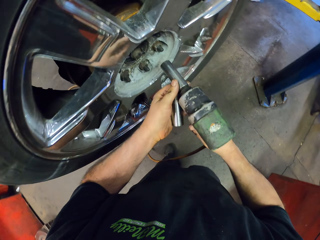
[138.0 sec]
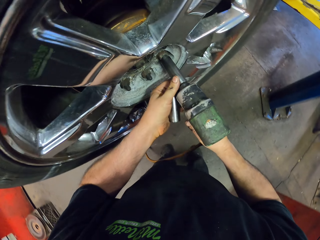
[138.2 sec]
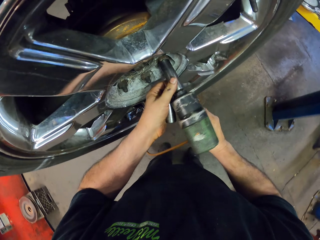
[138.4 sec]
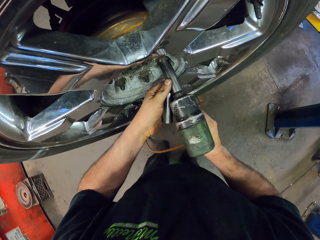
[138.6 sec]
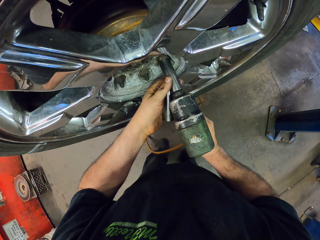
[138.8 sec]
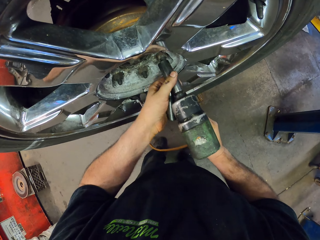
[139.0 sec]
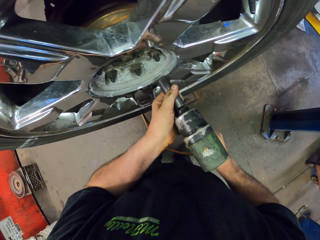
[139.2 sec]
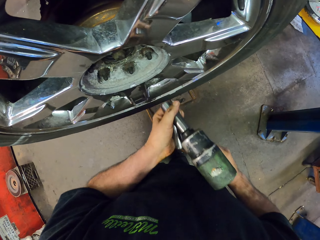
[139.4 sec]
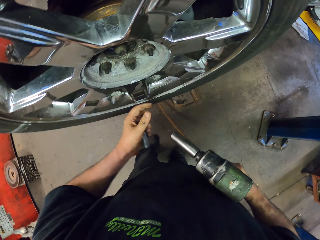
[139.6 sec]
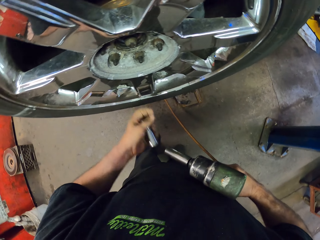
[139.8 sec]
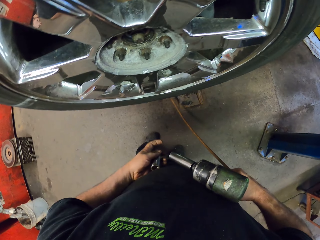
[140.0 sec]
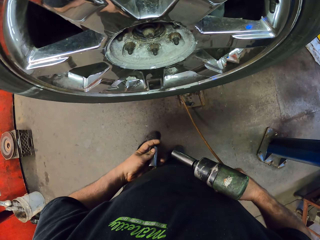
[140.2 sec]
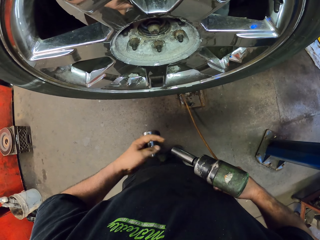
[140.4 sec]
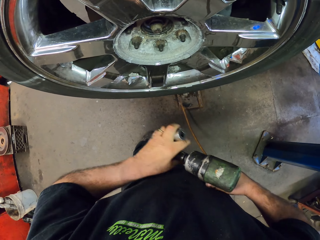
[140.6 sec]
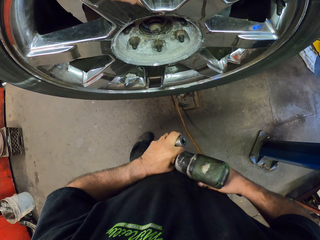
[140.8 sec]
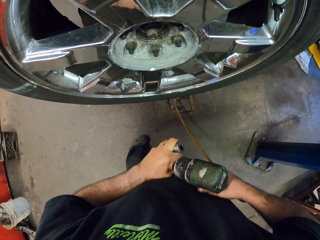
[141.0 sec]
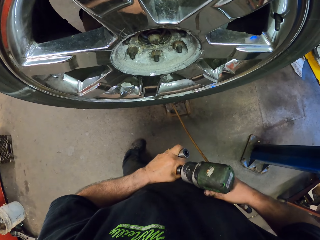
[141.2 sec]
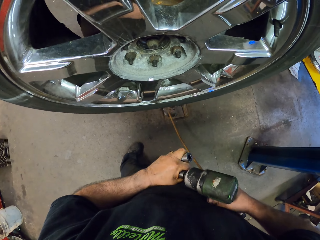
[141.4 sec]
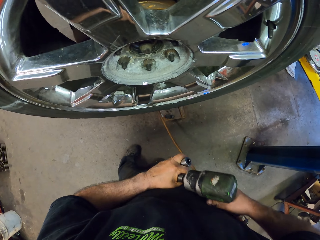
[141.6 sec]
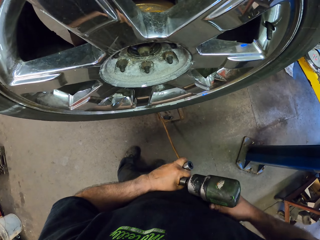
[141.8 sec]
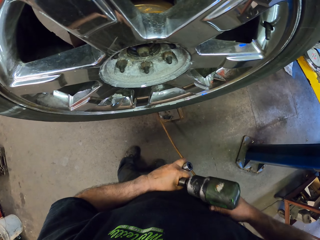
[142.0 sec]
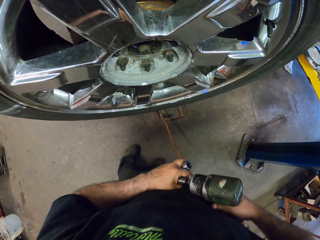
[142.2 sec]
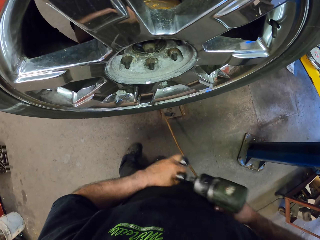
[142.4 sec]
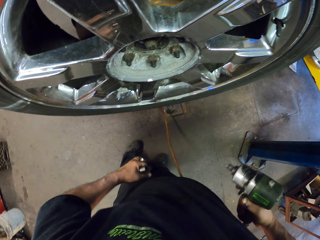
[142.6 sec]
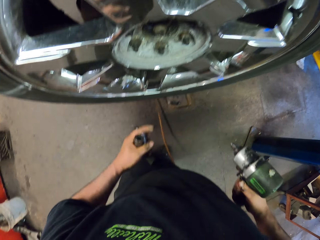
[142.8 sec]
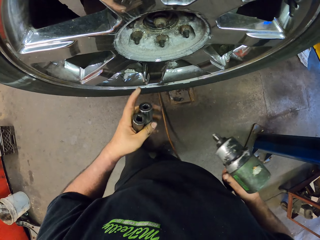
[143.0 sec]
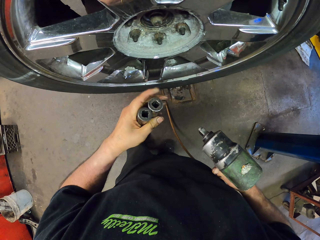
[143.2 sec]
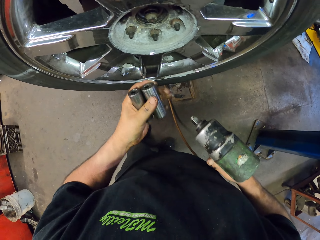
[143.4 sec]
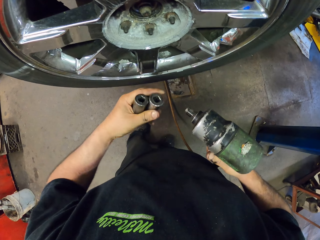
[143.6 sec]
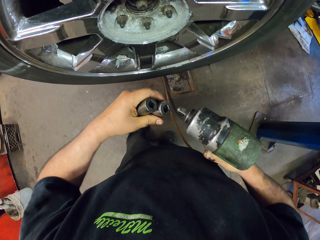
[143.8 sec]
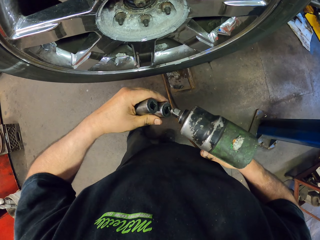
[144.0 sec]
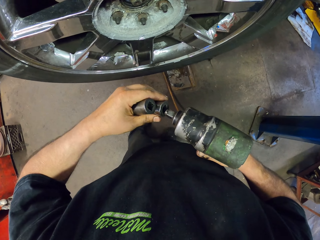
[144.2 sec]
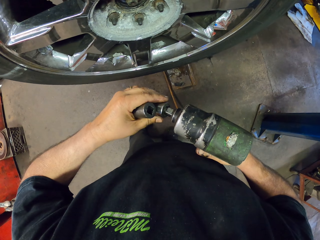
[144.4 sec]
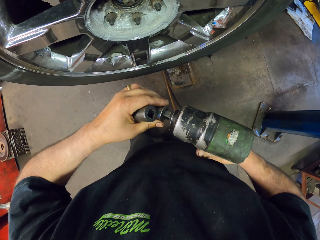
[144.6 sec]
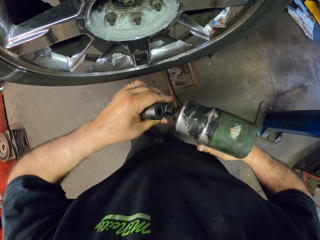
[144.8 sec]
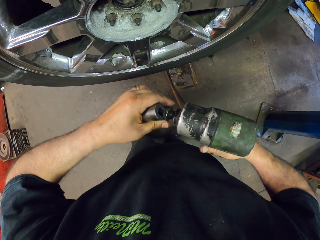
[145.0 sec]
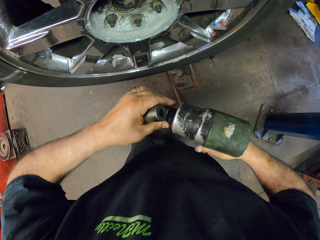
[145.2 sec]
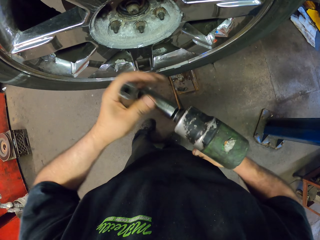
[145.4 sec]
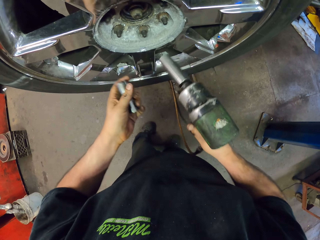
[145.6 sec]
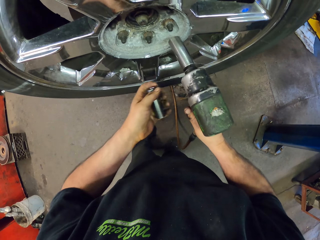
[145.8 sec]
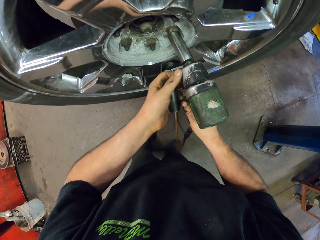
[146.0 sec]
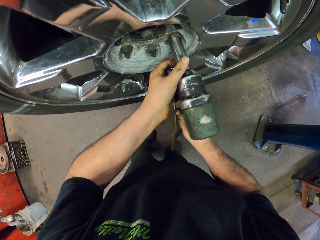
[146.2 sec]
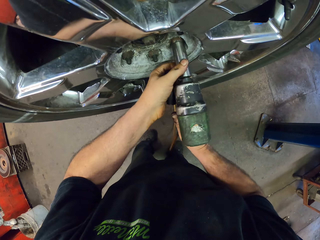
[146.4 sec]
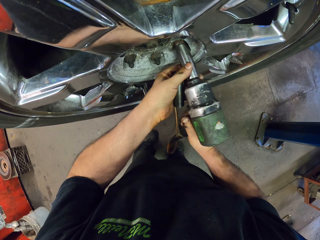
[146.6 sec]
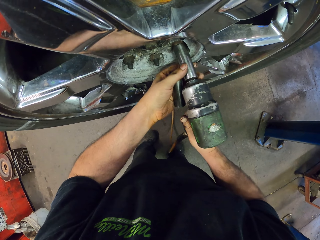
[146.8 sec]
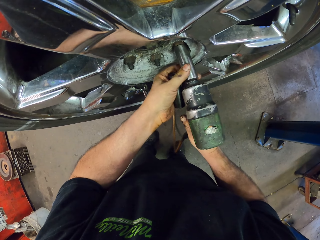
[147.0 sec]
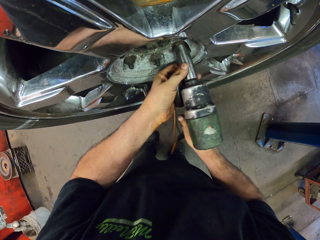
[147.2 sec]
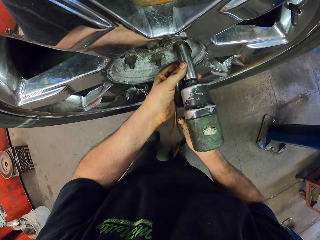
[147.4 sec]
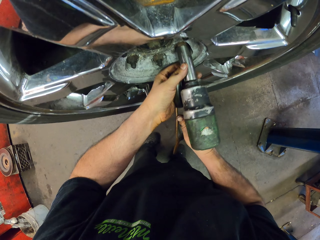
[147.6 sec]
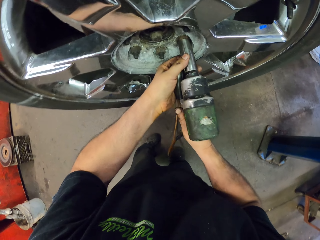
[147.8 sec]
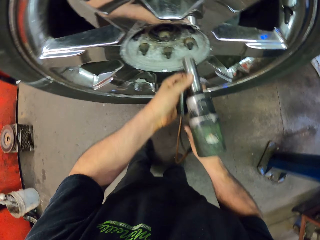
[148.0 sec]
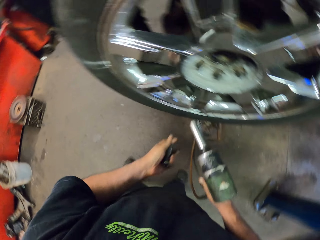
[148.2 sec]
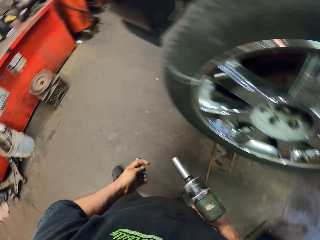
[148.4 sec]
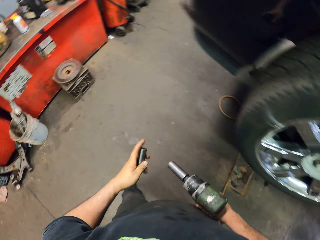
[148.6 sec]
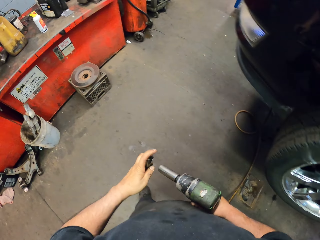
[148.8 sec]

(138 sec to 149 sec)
The camera wearer removes the nut bolts from the vehicle. They remove the nose of the drilling machine. They put the nose of the drilling machine on the machine. They remove the nut bolts from the vehicle.

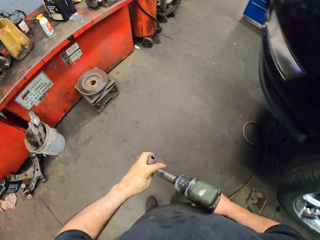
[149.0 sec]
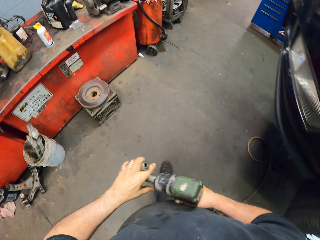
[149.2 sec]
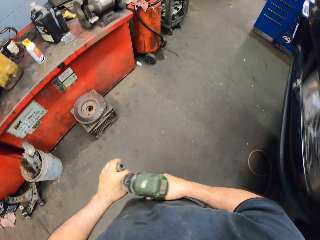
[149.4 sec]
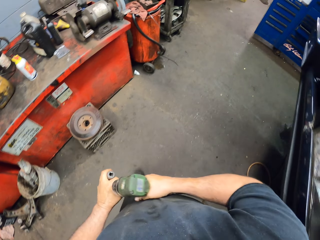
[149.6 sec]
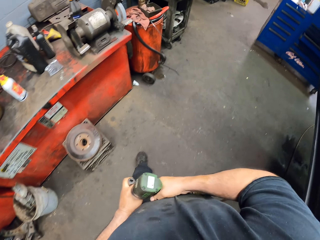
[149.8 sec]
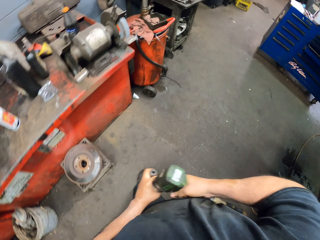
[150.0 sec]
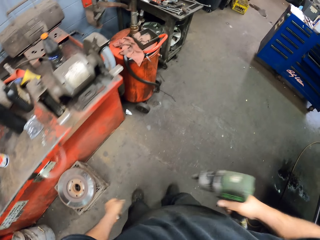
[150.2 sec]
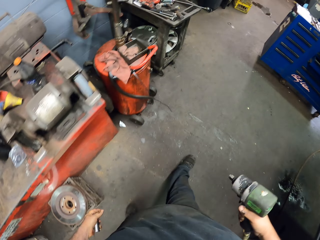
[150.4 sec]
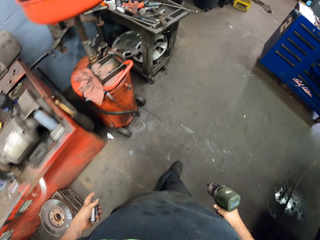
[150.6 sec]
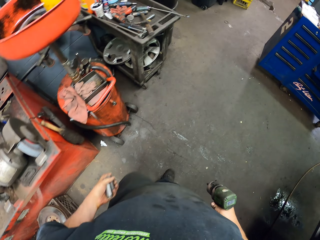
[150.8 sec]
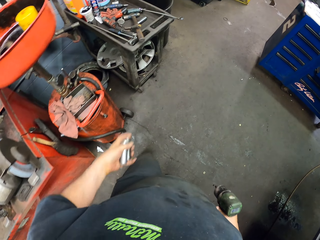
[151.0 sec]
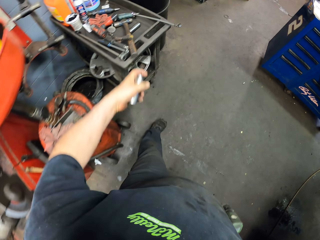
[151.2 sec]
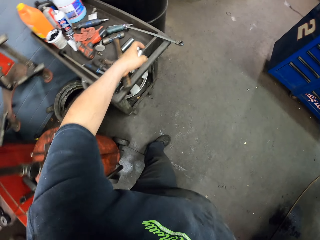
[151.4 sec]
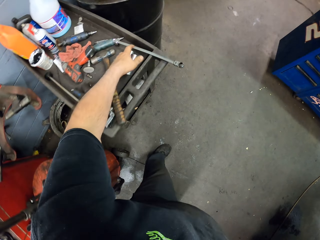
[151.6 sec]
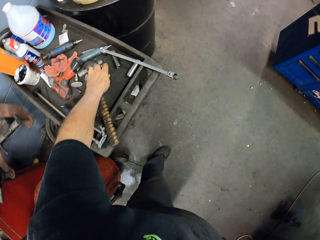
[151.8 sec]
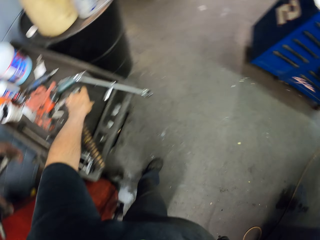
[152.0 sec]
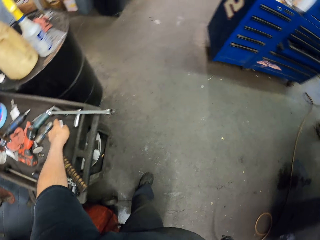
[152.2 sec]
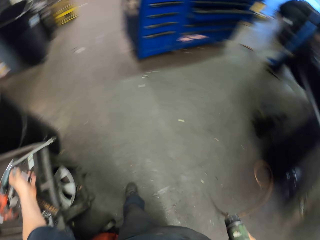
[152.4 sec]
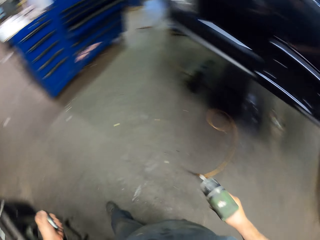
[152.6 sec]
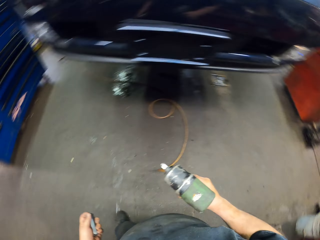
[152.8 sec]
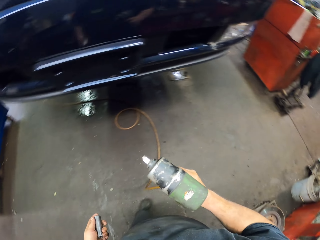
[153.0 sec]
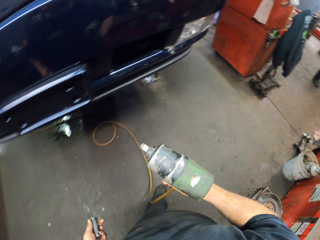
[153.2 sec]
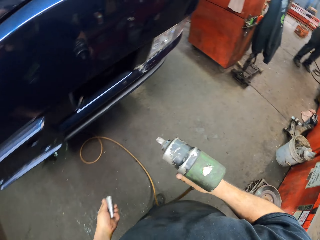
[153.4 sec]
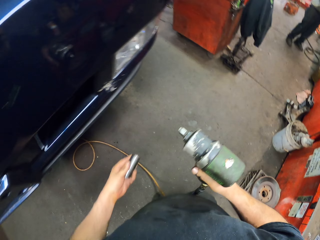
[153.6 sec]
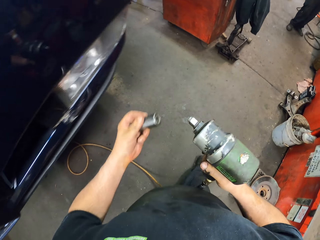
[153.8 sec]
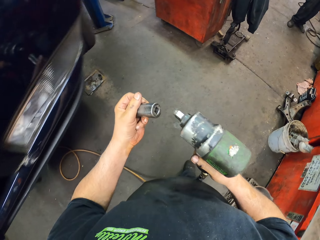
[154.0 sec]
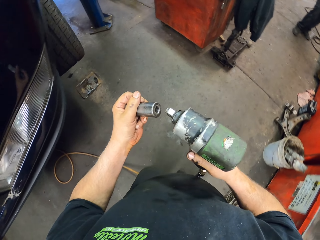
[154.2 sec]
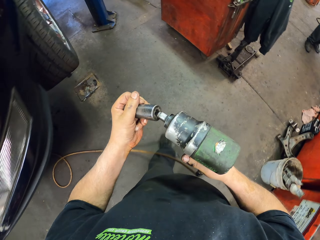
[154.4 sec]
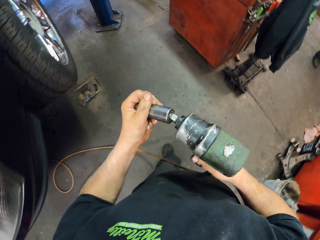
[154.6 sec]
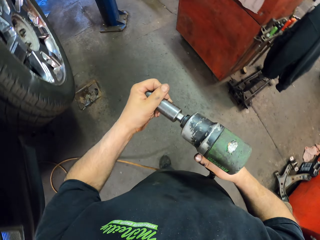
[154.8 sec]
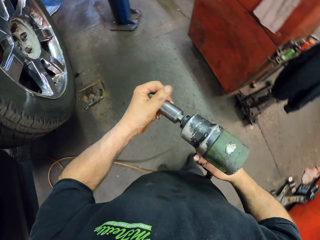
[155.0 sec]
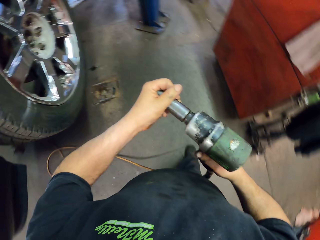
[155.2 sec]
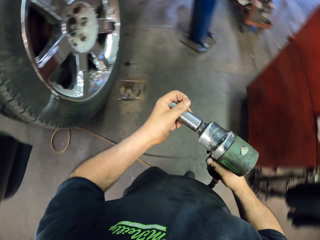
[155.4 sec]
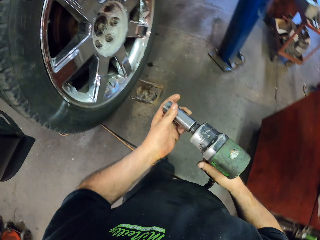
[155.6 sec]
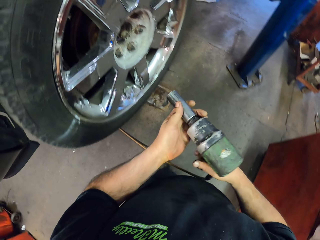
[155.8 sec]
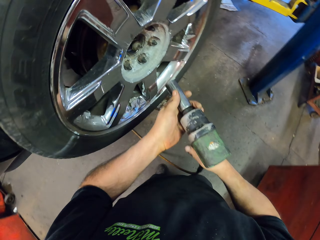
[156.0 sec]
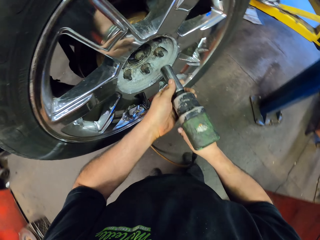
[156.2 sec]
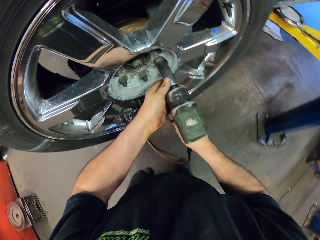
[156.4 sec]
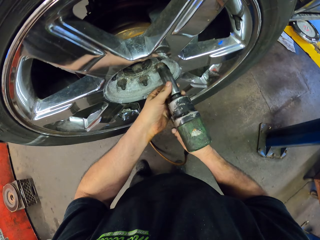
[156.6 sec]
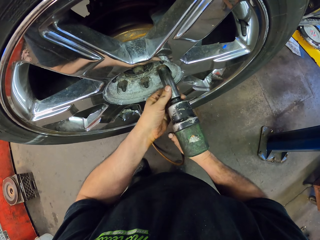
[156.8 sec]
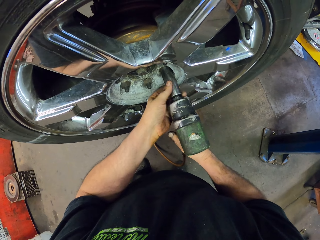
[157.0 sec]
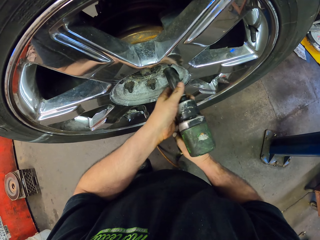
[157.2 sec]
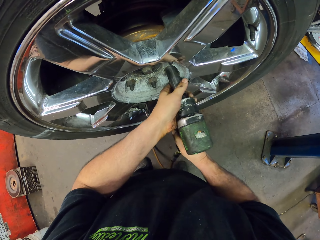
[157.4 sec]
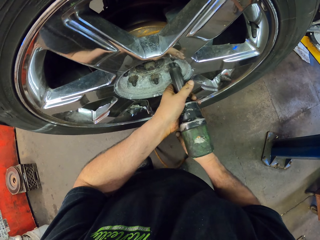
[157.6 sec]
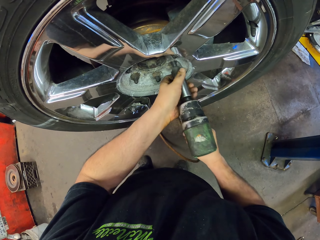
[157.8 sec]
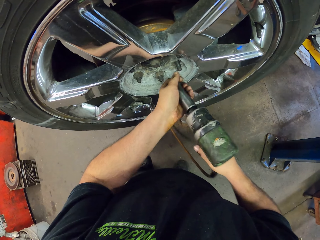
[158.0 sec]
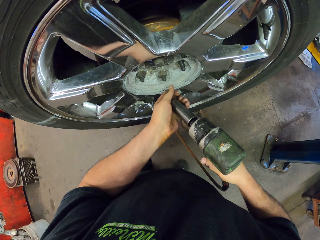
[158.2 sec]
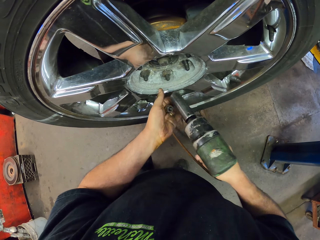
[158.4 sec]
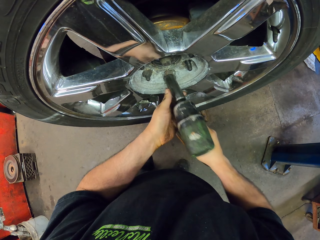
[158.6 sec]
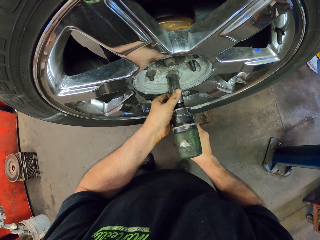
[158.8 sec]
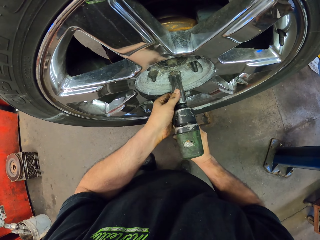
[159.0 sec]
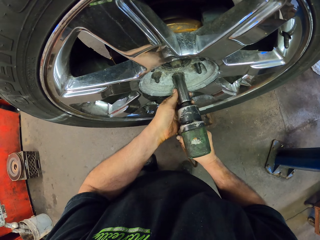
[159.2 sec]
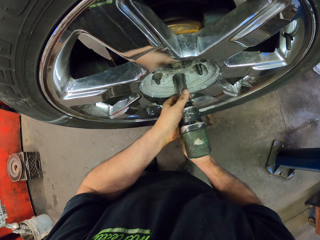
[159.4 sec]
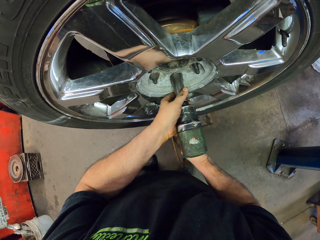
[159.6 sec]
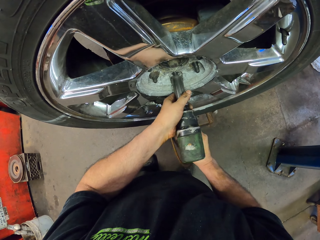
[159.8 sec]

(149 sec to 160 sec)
The camera wearer walks to the table. They remove the nozzle of the drilling machine. They place the nozzle for the drilling machine on the table. They pick up the nozzle from the table. They fix it on the drilling machine. They remove a nut bolt from the vehicle.
